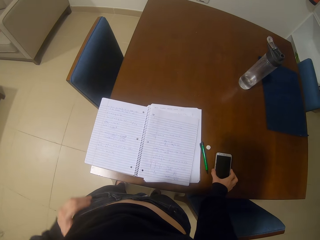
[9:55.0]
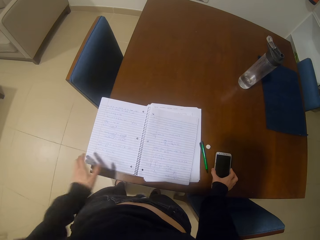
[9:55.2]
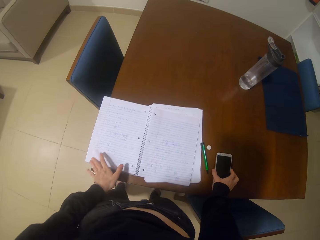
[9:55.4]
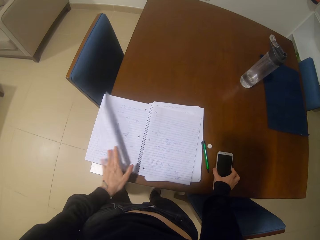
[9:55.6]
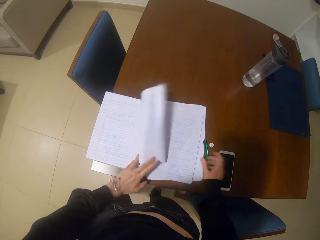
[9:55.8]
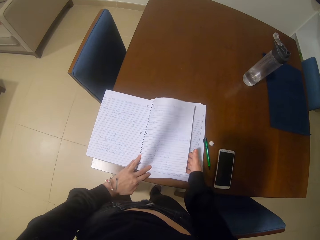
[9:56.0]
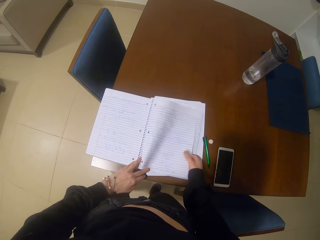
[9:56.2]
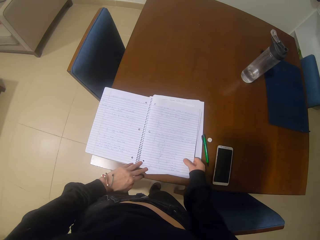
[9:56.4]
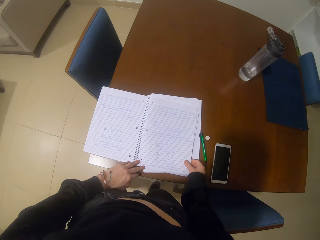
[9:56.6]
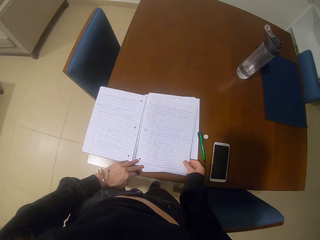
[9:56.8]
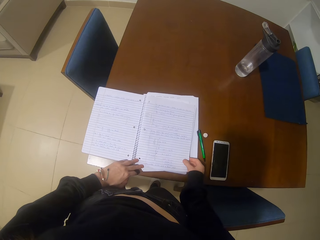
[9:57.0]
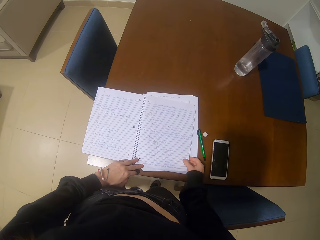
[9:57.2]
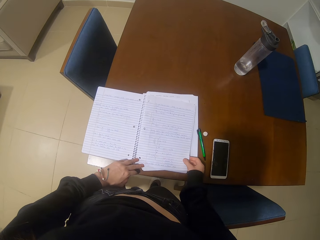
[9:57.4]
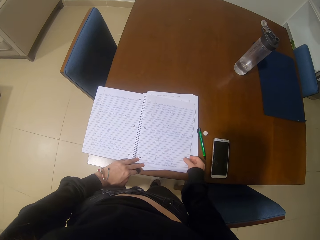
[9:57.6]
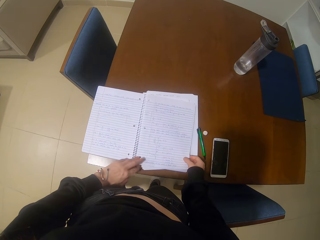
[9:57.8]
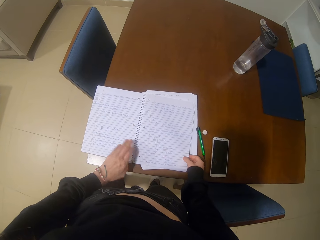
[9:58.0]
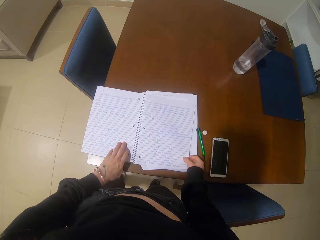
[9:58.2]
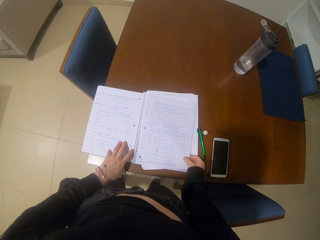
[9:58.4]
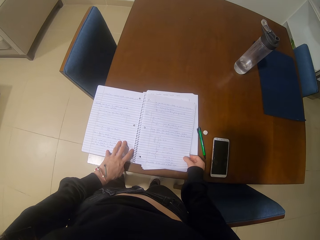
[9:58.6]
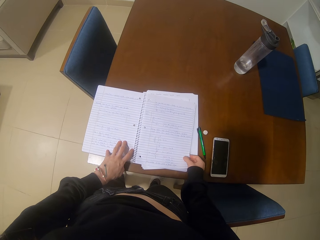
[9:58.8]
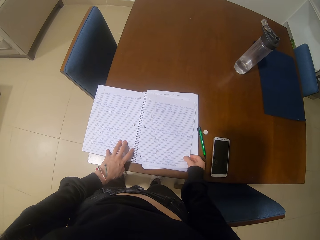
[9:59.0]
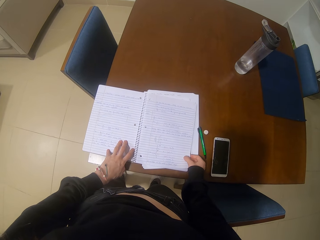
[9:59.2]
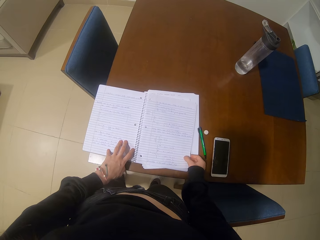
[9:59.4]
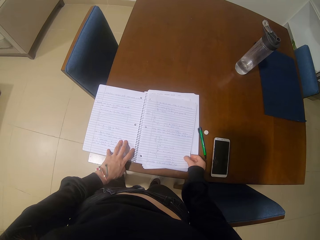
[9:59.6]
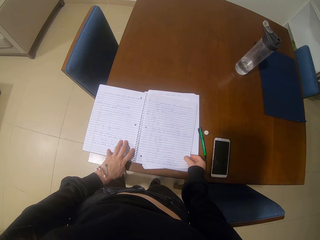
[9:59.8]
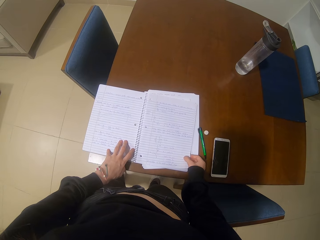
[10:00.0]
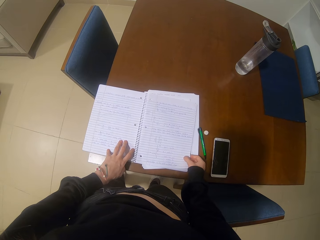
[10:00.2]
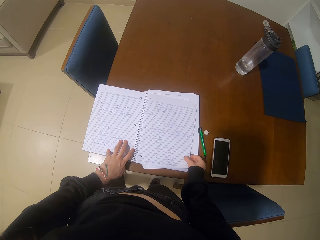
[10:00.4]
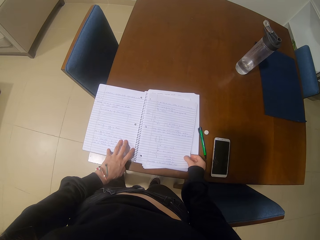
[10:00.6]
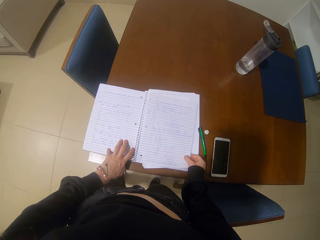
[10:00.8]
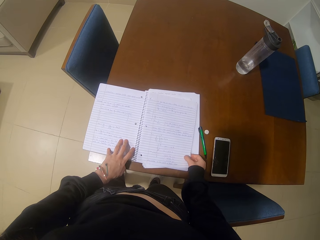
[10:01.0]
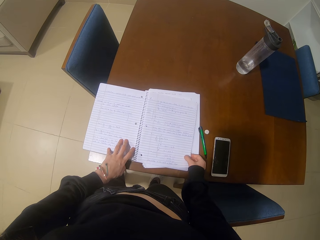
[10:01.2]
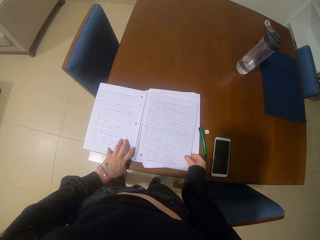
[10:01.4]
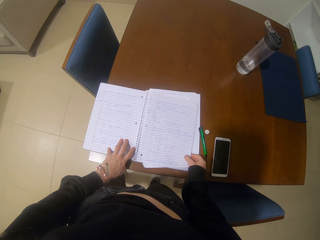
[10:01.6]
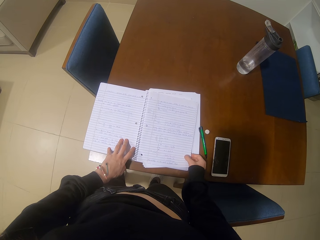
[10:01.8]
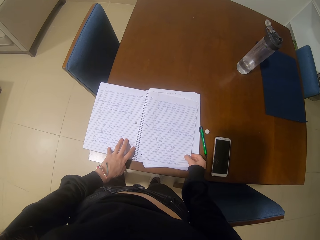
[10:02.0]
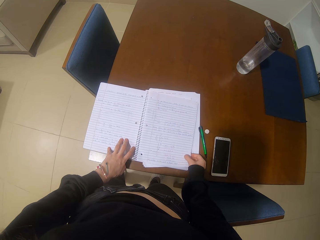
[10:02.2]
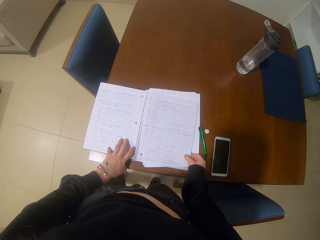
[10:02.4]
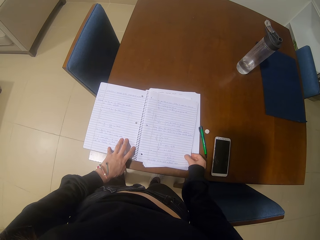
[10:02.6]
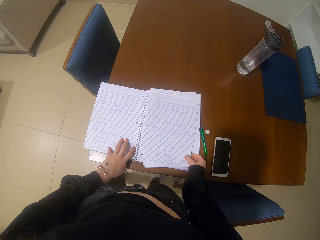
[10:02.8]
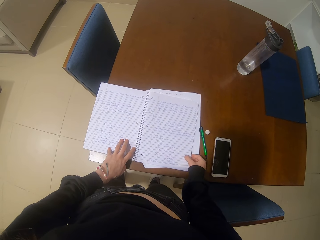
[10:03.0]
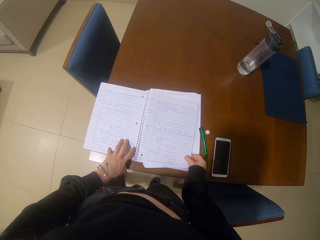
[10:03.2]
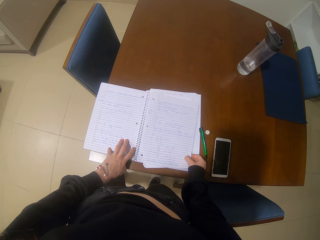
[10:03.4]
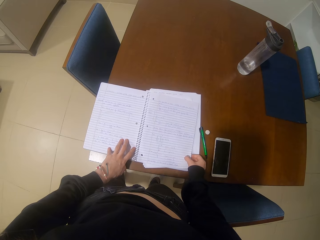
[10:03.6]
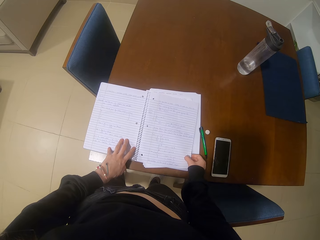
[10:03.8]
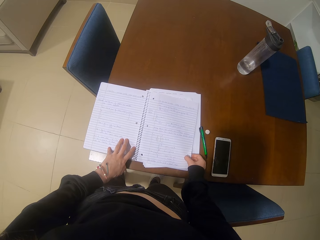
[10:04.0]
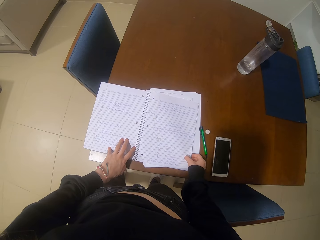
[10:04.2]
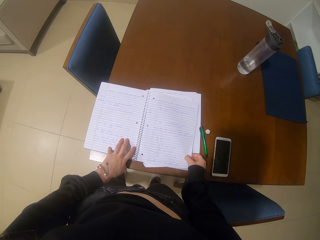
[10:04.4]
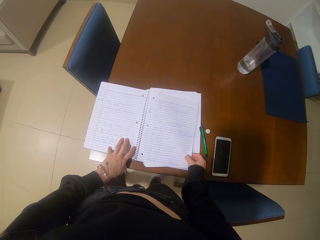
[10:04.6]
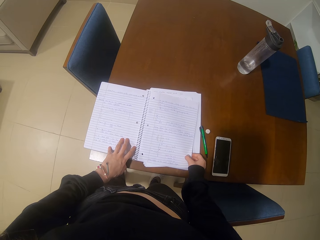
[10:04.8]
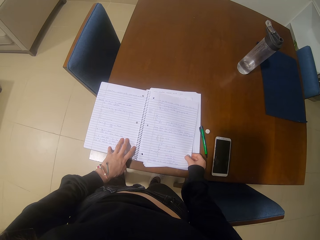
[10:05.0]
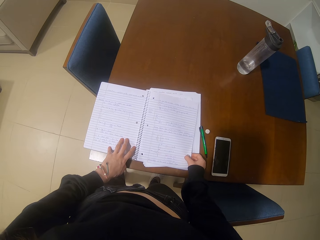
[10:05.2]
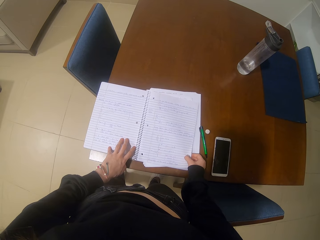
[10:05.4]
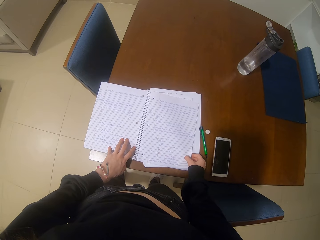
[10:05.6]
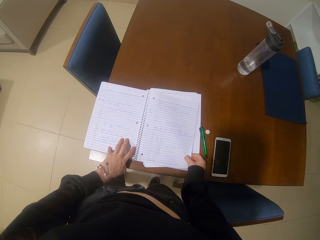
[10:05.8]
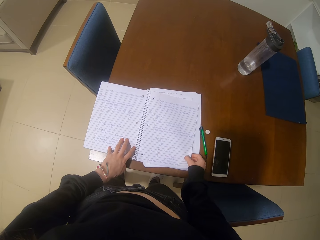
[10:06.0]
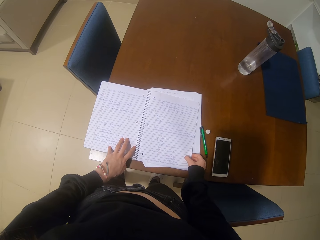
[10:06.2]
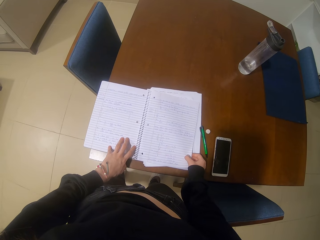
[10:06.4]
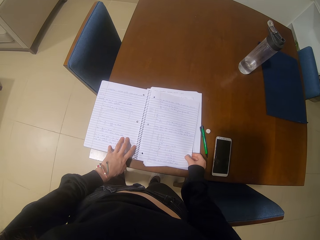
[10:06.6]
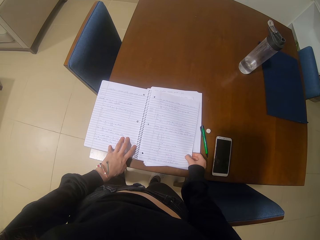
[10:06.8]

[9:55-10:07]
The camera wearer opens the book on the table. They flip the page of the book and read the book.

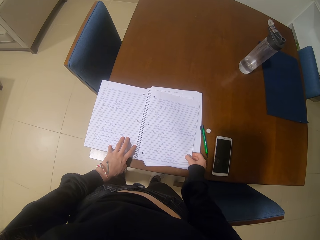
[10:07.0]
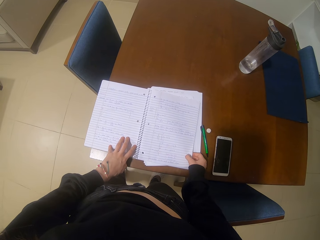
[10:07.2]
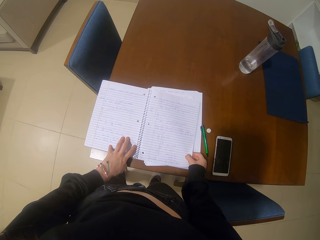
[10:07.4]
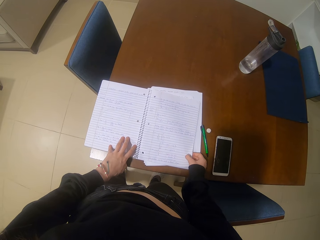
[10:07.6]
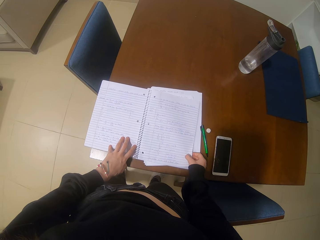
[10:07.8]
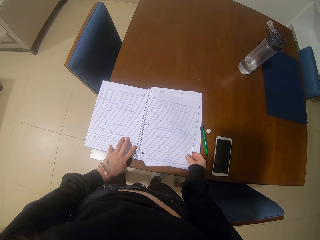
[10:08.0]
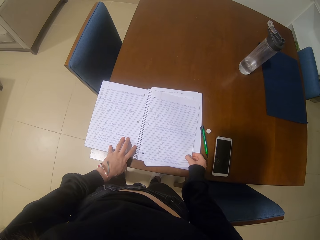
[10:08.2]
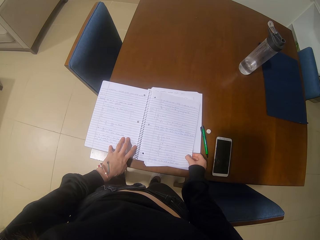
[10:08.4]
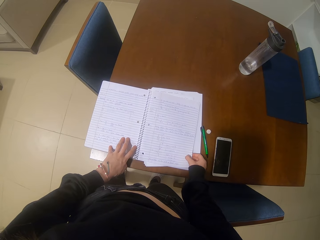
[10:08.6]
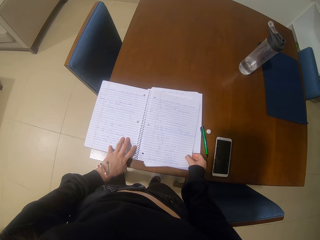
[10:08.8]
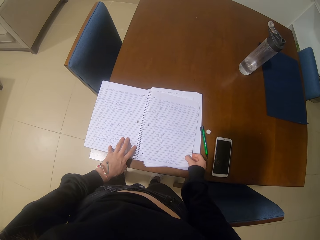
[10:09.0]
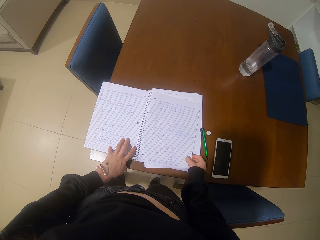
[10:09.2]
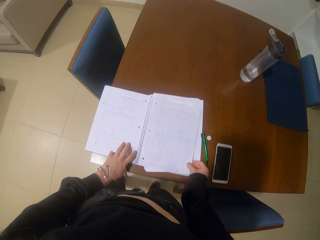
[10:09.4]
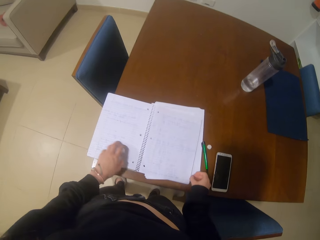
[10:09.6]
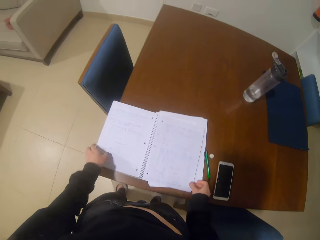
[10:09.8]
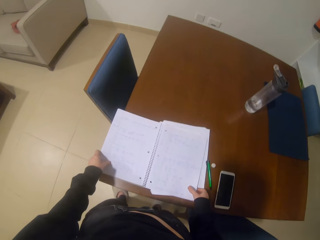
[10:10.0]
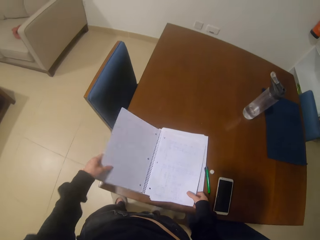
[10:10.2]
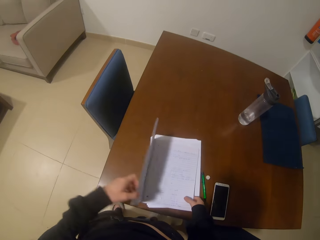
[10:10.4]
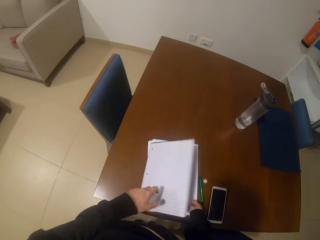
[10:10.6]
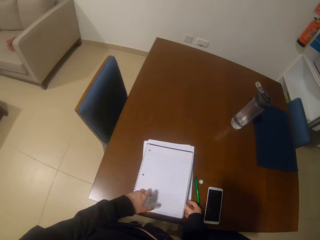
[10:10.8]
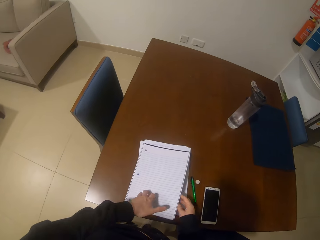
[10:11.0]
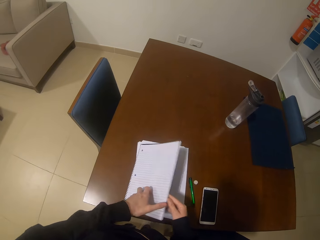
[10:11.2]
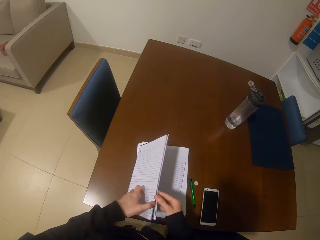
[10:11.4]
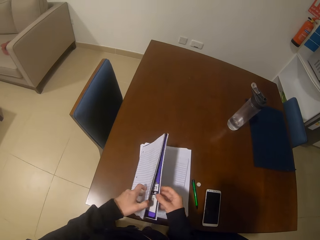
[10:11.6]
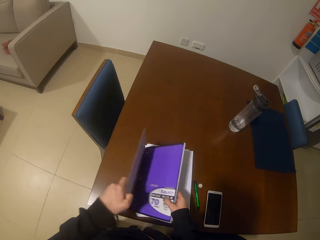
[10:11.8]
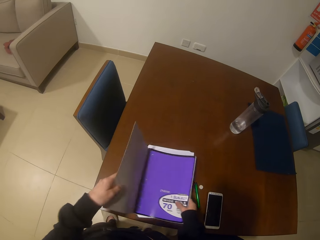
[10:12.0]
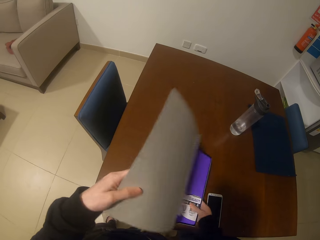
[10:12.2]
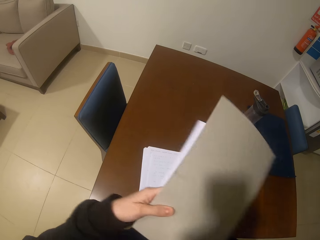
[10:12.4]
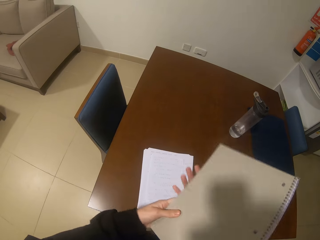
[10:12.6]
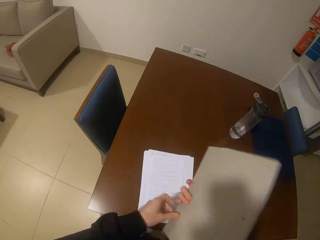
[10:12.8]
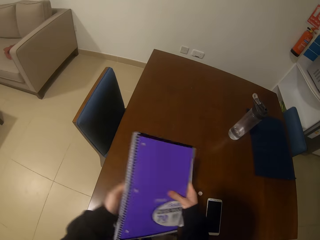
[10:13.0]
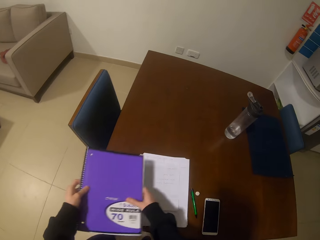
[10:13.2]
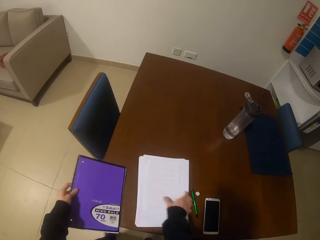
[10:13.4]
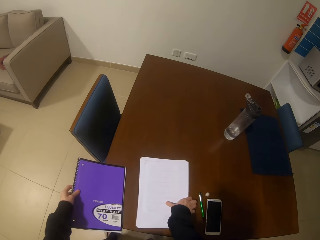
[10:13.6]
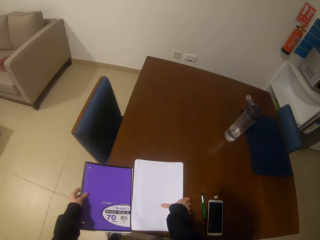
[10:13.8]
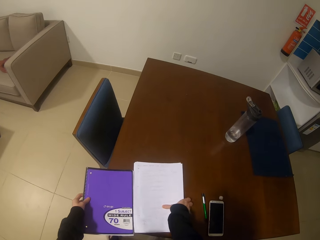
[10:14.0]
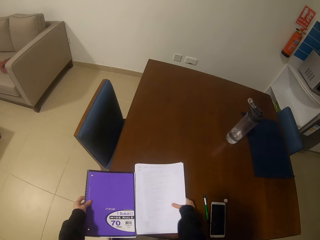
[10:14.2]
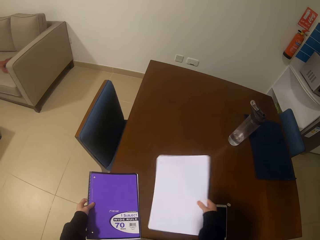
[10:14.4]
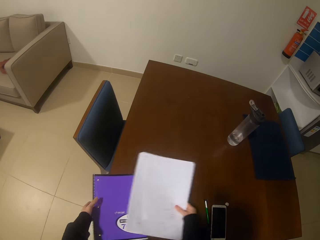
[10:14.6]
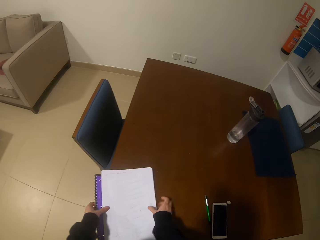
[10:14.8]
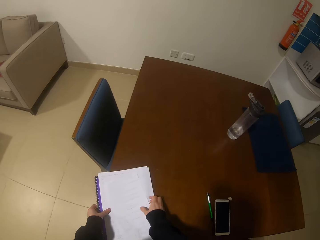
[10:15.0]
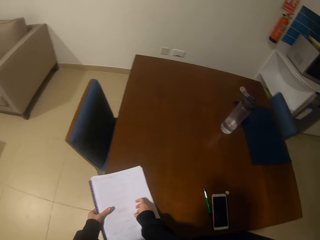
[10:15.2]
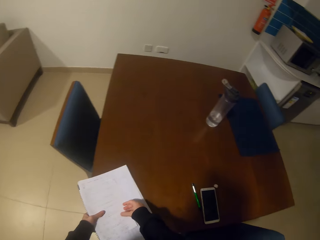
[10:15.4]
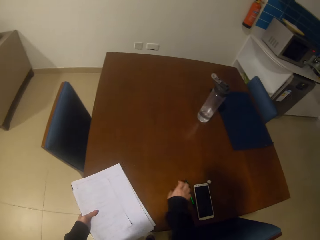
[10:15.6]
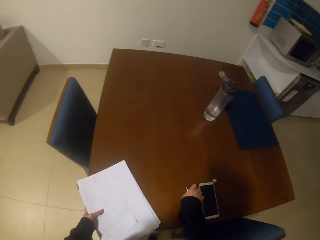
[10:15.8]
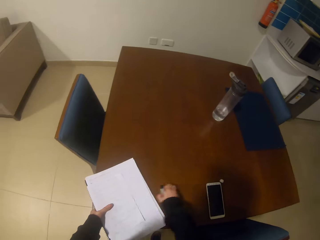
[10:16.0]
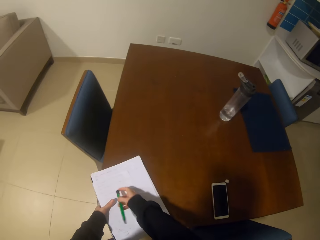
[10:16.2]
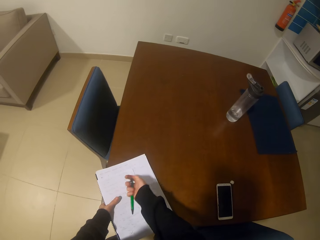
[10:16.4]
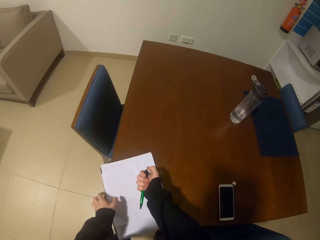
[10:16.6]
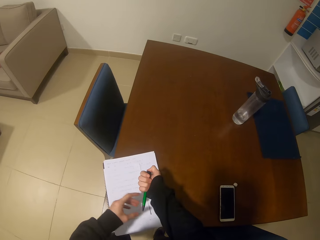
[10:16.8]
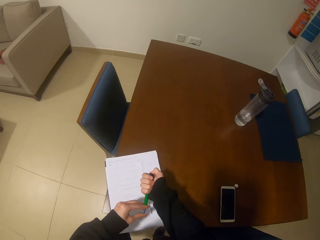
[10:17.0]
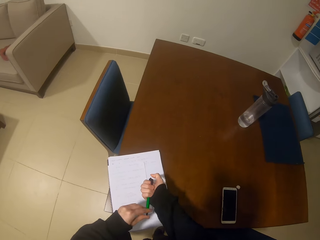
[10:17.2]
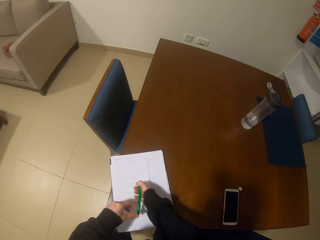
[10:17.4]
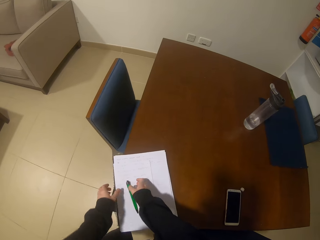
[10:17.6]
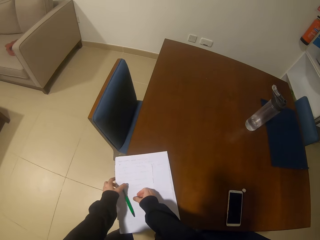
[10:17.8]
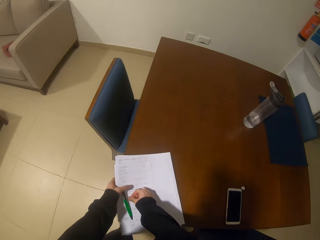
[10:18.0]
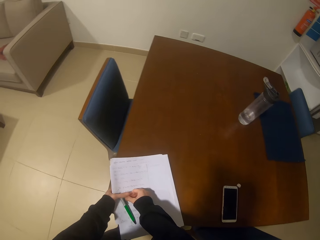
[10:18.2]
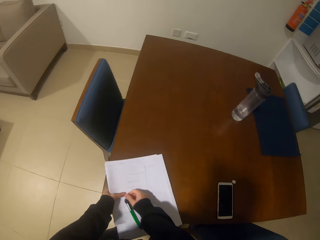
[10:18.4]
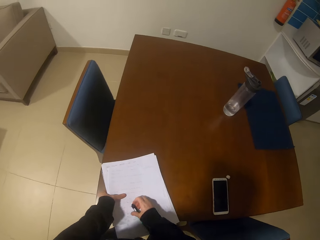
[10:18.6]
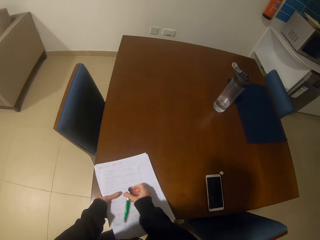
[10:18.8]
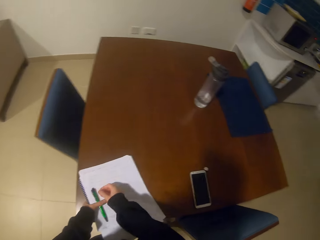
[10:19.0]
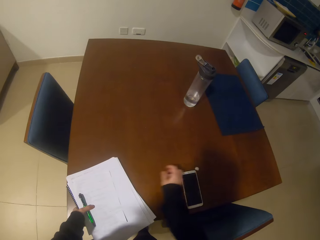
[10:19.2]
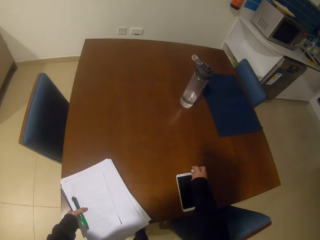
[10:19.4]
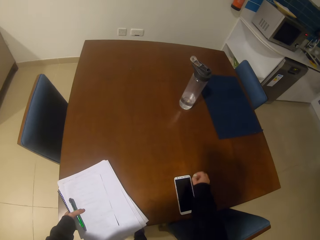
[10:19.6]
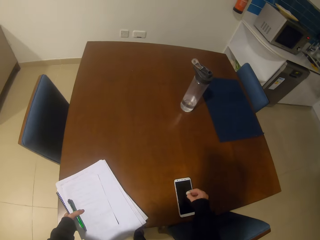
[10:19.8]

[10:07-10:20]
The camera wearer closes the book on the table. They pick up the book from the table, pick up some papers, pick up a pen from the table, place the book and papers together, and place the pen on the books.
